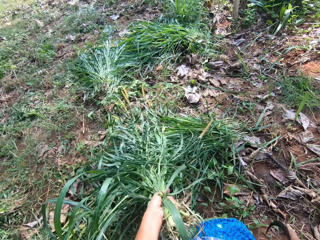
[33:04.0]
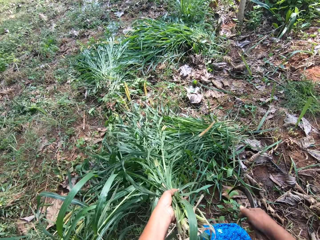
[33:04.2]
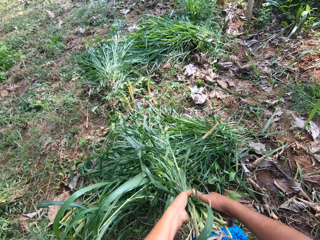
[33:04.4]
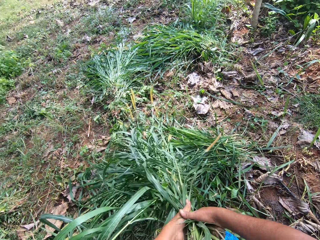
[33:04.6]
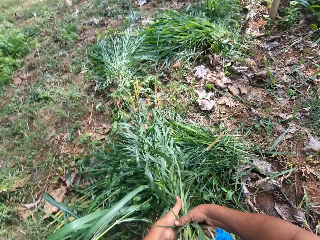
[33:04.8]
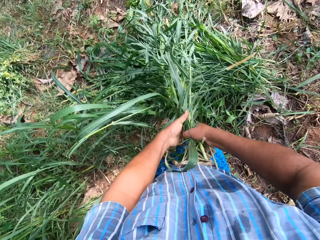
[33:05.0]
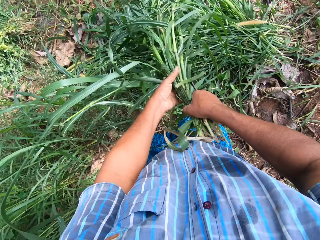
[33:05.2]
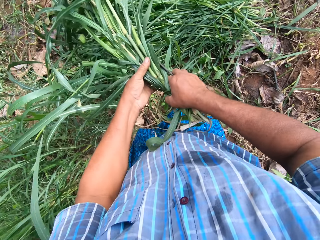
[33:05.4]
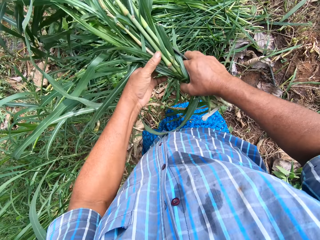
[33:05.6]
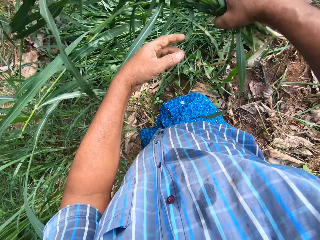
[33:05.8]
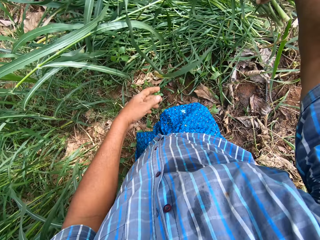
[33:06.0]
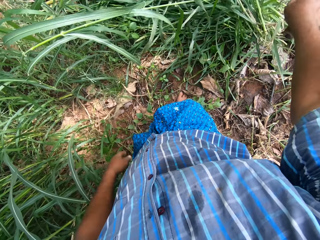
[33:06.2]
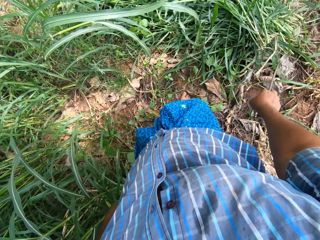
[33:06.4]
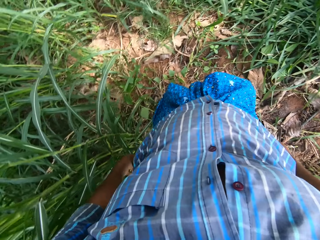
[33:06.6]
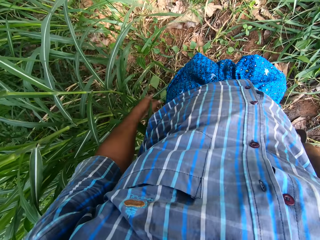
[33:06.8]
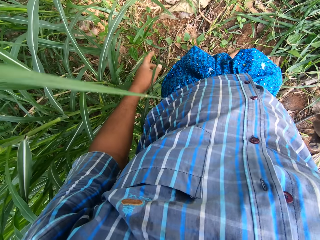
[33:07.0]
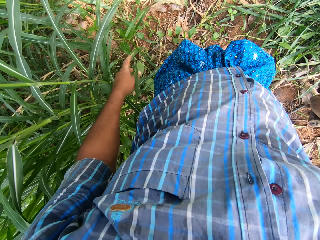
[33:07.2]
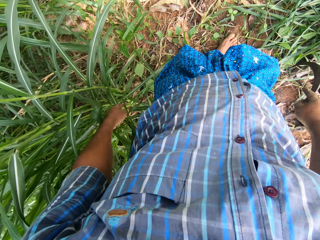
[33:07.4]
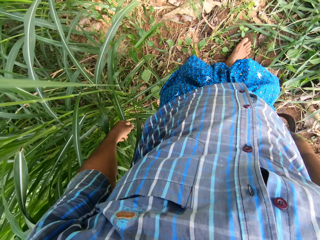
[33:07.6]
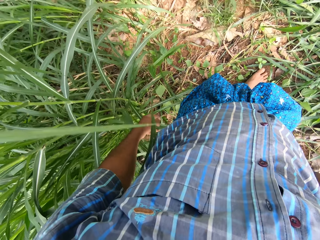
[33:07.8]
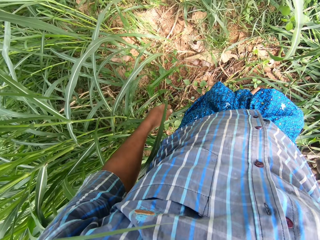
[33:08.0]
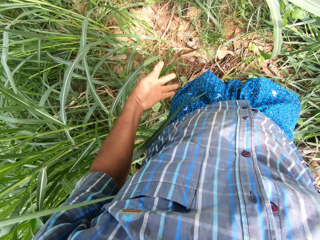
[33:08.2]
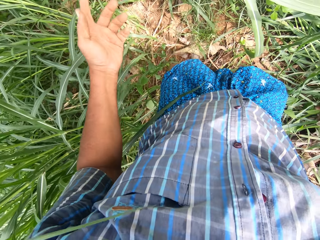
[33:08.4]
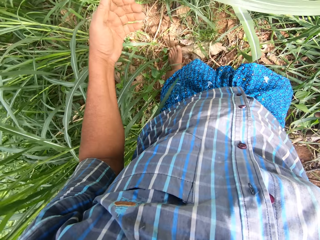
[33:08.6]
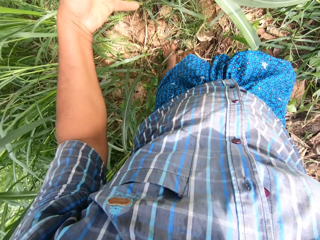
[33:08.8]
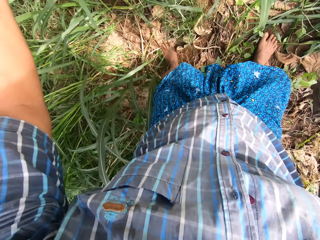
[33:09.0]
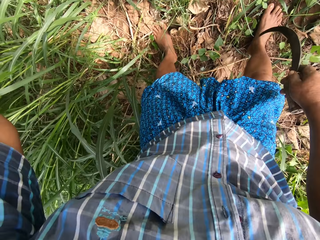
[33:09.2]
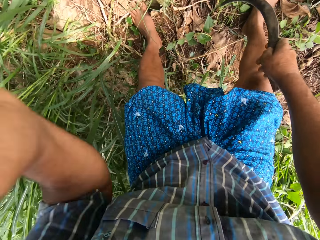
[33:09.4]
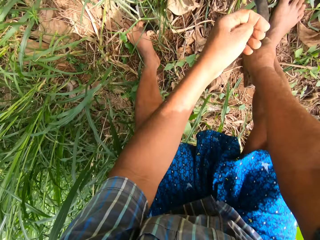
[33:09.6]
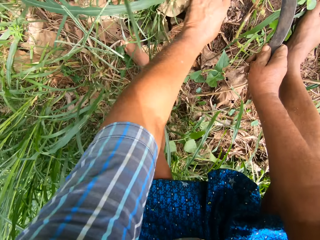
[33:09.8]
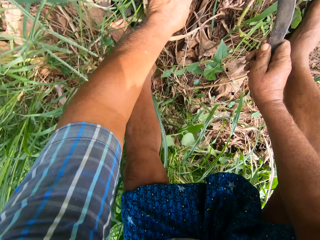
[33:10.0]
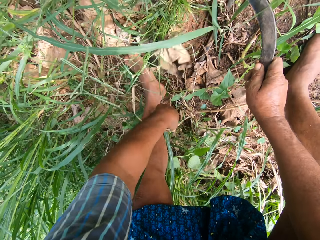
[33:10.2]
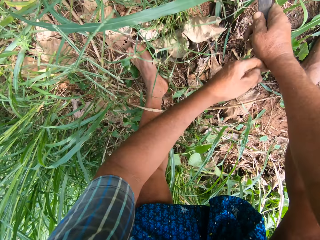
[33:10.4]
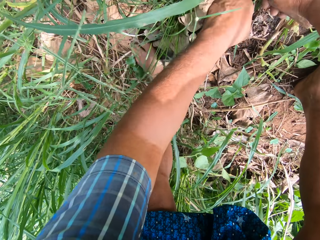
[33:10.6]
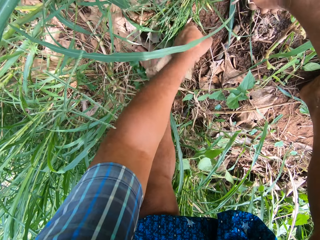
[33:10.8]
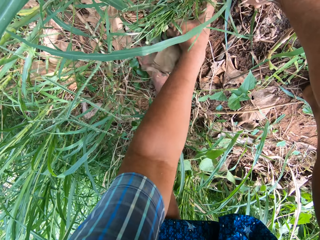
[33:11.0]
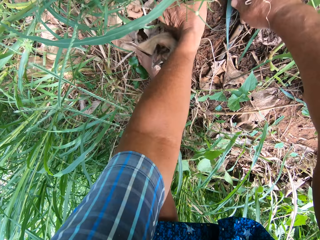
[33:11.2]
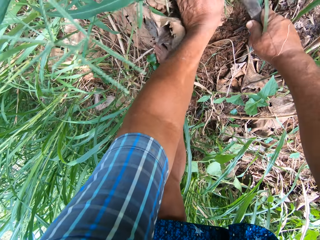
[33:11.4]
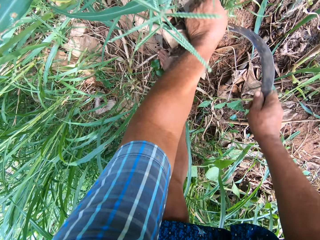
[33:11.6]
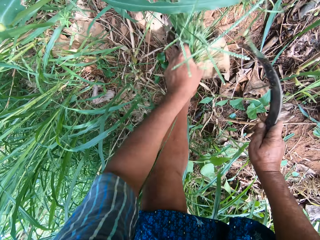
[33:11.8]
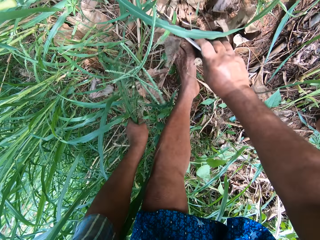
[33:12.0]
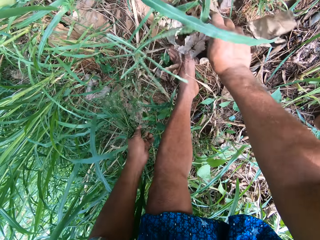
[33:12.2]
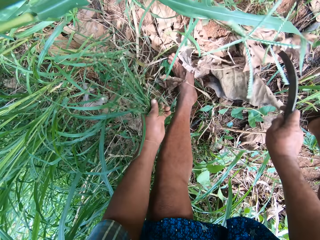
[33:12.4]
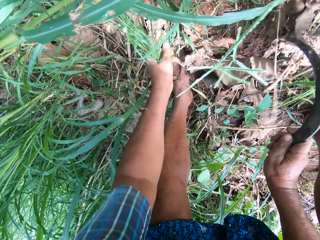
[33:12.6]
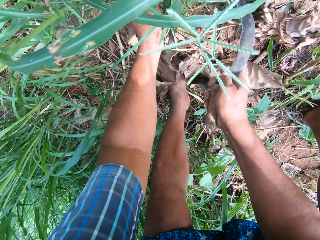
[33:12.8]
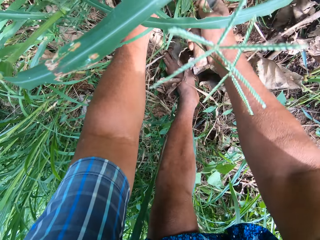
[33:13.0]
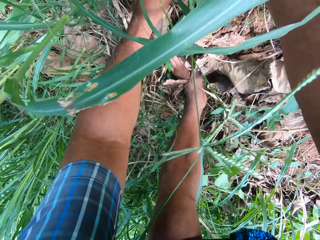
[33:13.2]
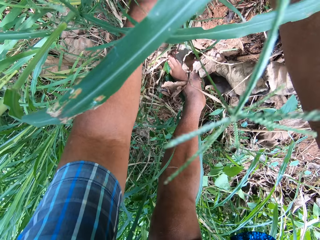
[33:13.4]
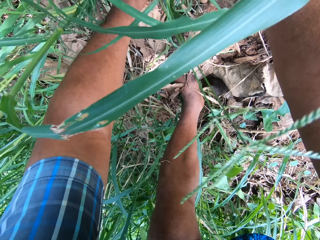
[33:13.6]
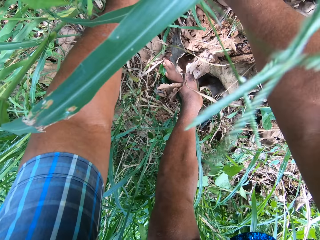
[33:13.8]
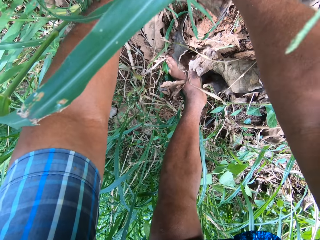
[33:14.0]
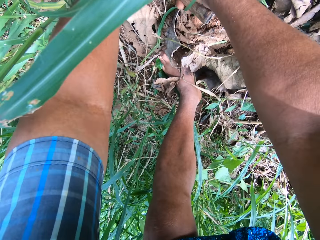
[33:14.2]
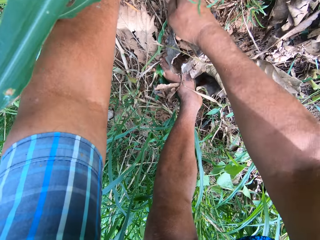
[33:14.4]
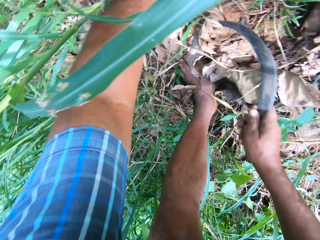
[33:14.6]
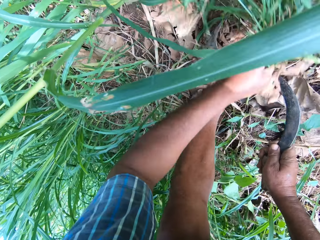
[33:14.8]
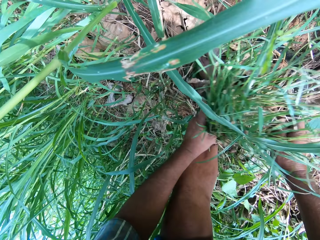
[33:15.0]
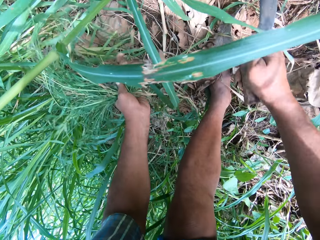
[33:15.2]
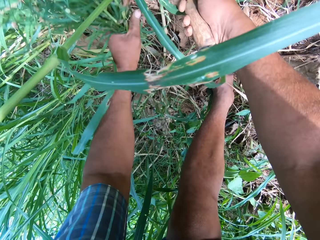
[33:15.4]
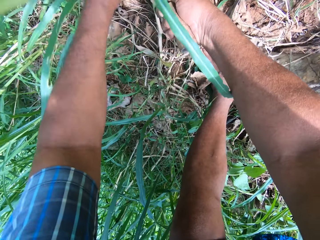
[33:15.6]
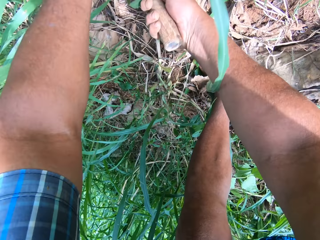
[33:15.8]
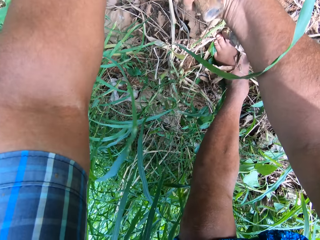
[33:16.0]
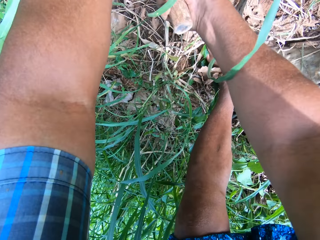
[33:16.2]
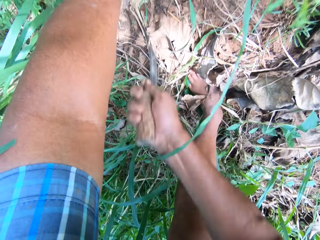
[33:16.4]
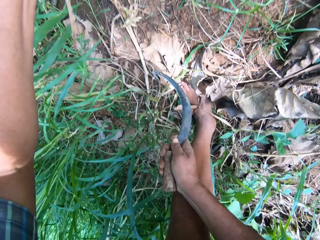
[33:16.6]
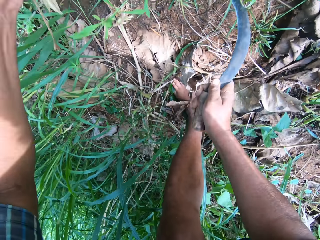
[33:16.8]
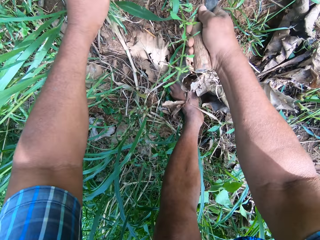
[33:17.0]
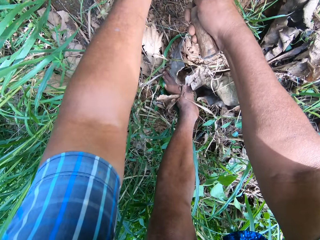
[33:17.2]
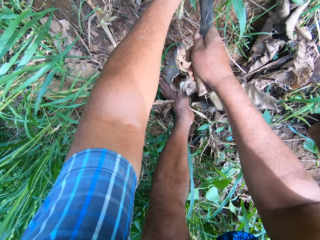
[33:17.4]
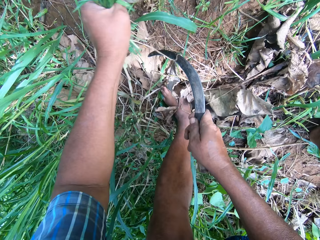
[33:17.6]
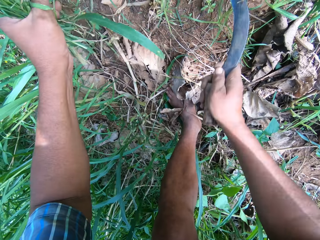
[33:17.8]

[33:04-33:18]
The camera wearer passes the grasses to his right hand. He drops the grasses on the pile of grasses on the ground. He steps forward and pushes aside some grasses with his left hand. He bends on the grass. He sweeps aside some dry leaves on the ground with his left hand. He weeds some grasses with the knife. He sweeps aside the dry leaves on the ground with the knife. He weeds some grasses with the knife.

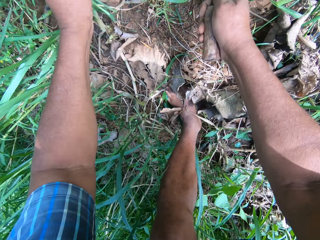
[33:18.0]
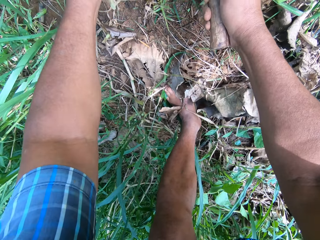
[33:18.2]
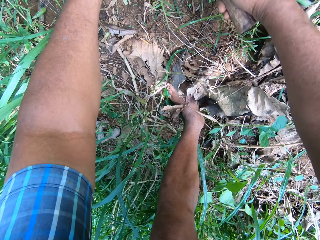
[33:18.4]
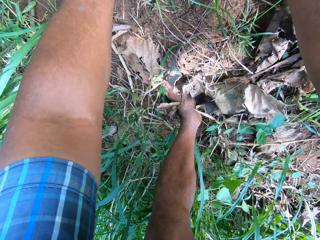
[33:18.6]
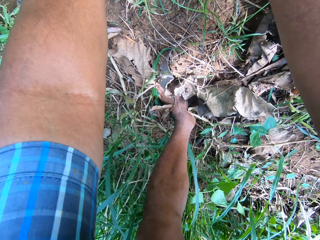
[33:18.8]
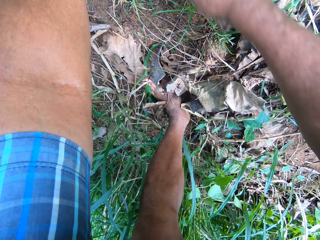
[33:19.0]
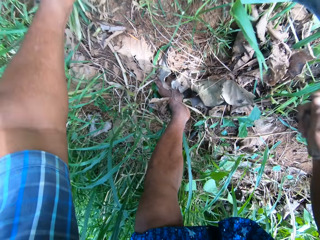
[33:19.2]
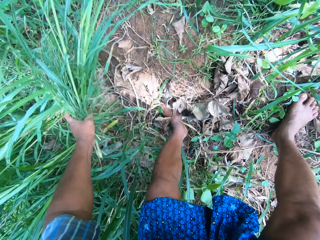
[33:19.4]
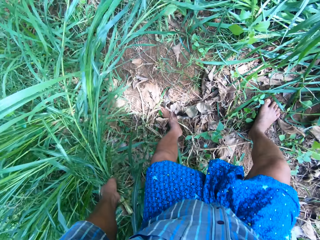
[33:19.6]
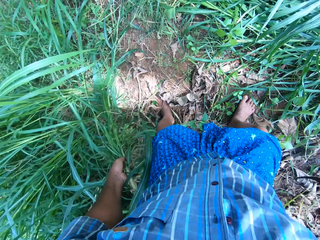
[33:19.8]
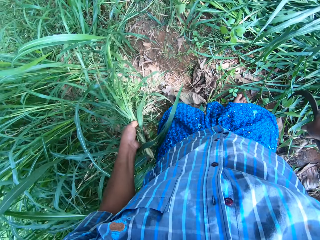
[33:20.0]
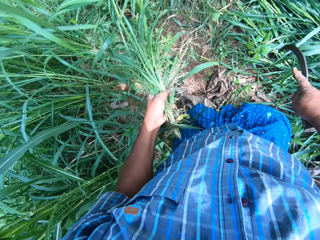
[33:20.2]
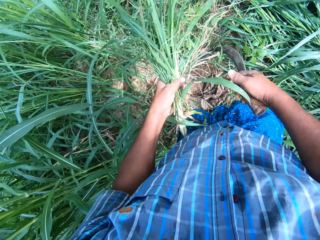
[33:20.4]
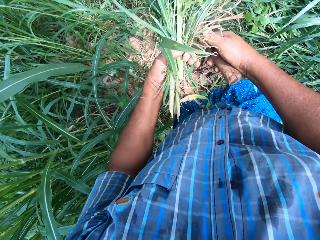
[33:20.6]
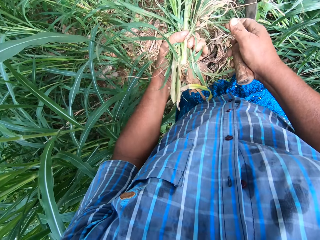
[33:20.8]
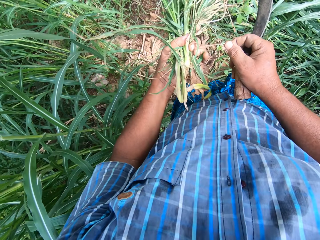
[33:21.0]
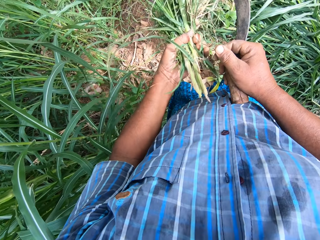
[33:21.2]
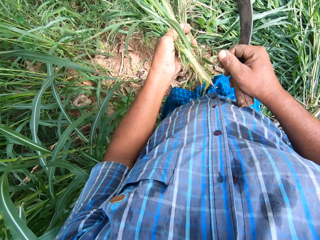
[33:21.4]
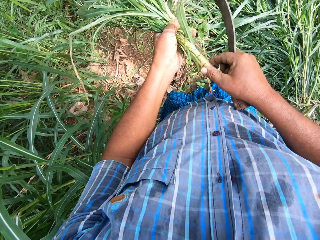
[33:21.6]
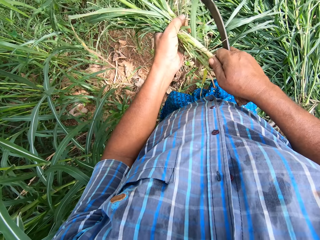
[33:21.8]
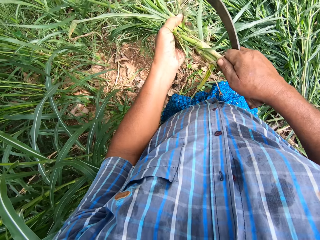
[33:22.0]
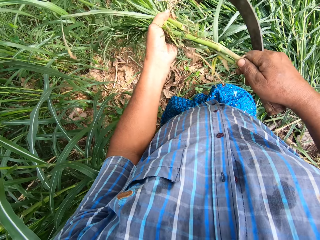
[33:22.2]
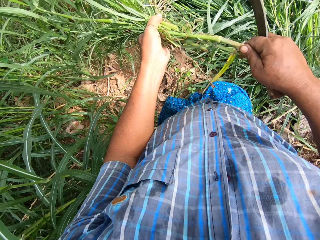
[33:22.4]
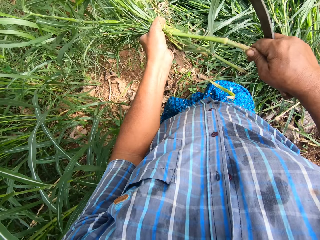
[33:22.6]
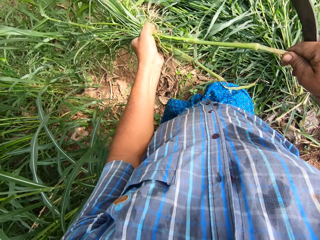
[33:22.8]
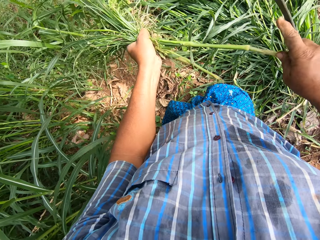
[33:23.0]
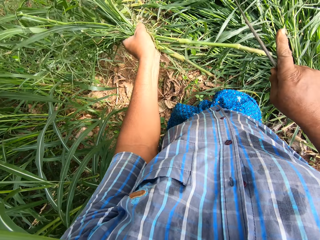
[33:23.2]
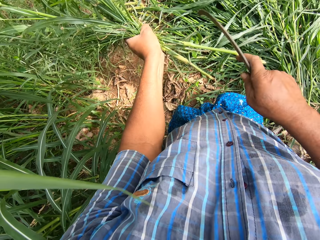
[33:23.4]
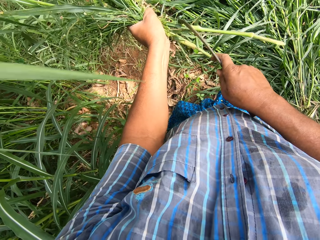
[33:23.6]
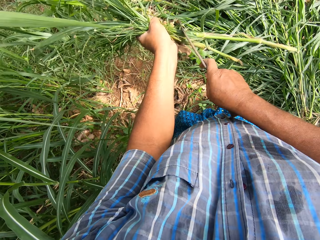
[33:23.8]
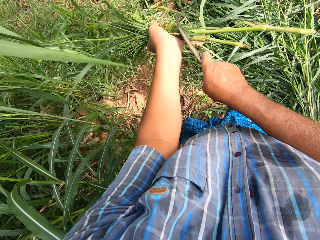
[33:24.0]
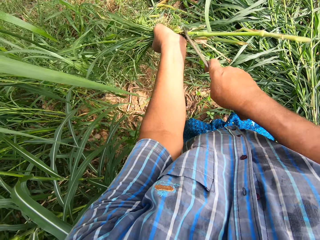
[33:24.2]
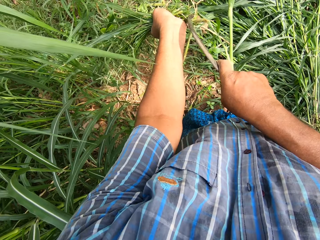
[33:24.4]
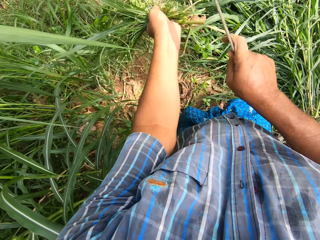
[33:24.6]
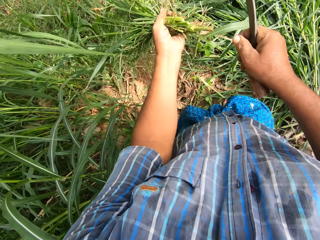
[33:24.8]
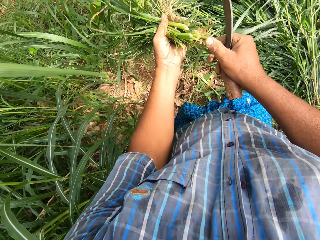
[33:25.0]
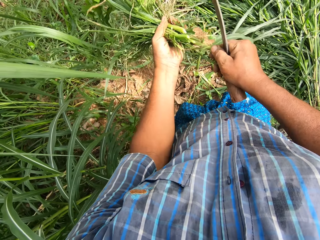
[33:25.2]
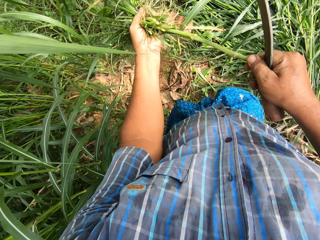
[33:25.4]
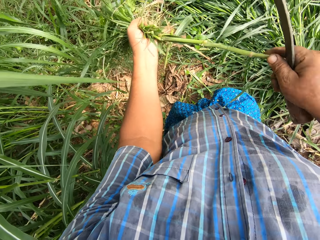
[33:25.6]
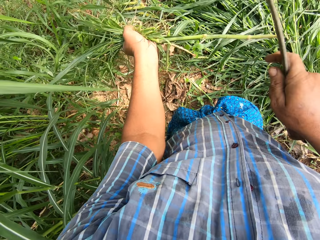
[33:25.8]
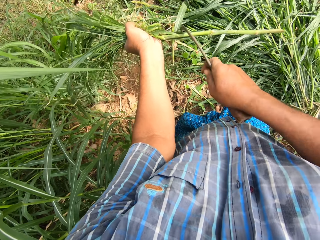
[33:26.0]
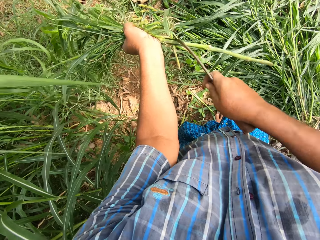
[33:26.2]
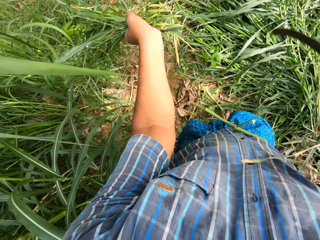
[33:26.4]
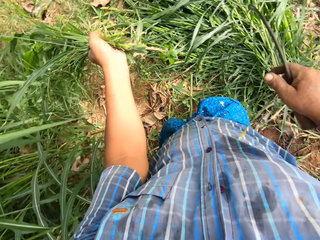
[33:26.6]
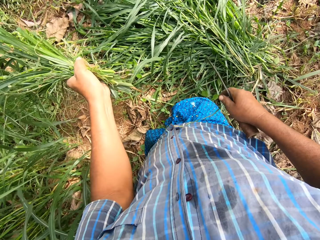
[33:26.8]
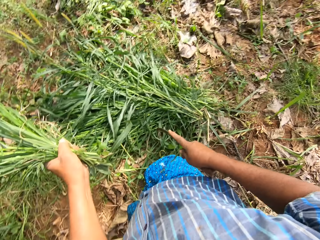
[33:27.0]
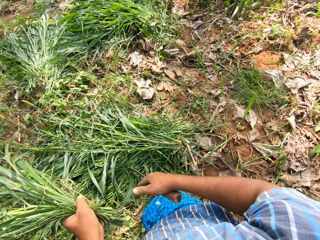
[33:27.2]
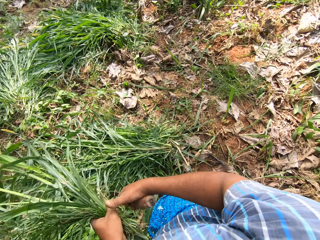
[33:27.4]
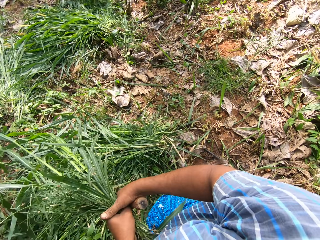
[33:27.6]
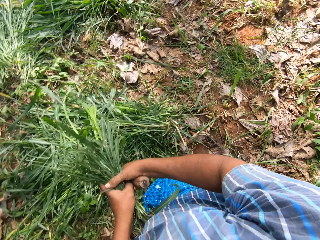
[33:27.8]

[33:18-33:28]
The camera wearer stands. He pulls the stem of a grass in his left hand. He cuts the stem with the knife. He pulls the stem of another grass in his left hand. He cuts the stem with the knife.
